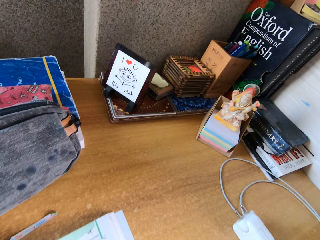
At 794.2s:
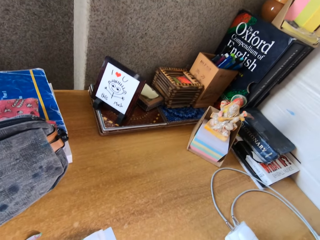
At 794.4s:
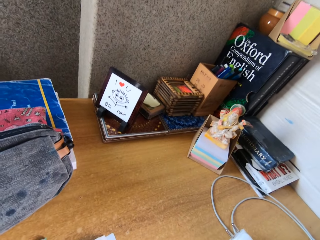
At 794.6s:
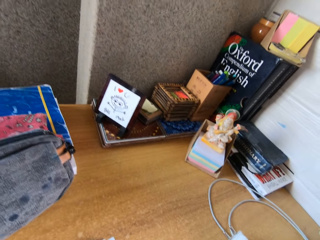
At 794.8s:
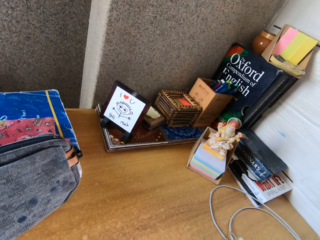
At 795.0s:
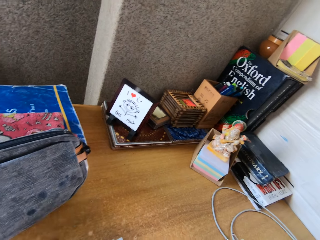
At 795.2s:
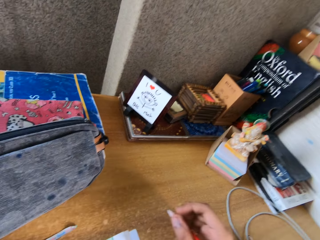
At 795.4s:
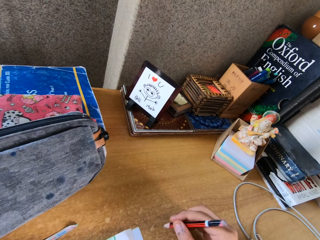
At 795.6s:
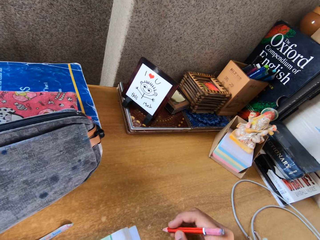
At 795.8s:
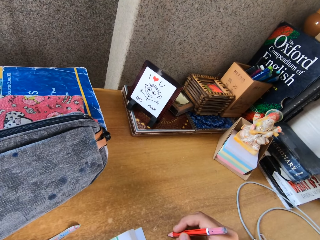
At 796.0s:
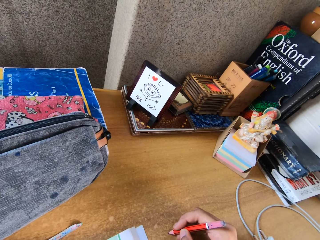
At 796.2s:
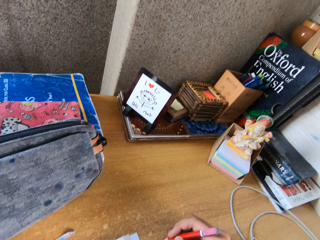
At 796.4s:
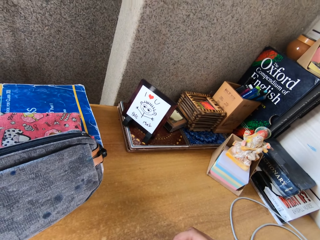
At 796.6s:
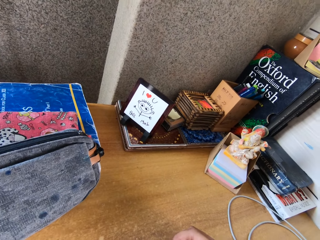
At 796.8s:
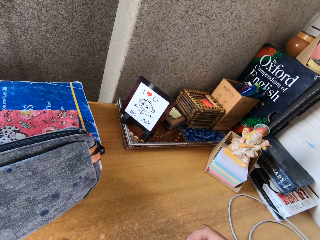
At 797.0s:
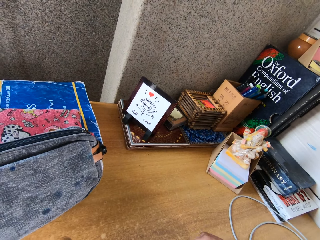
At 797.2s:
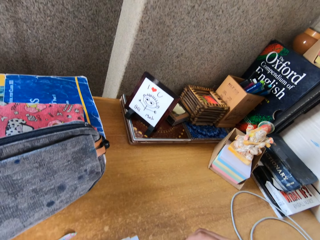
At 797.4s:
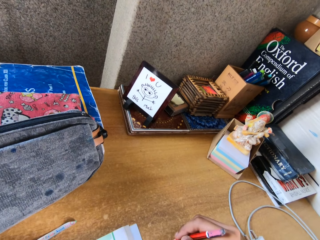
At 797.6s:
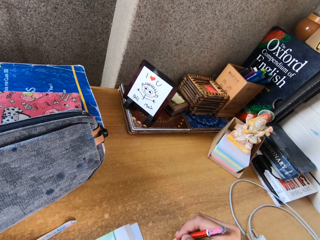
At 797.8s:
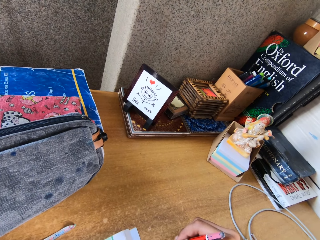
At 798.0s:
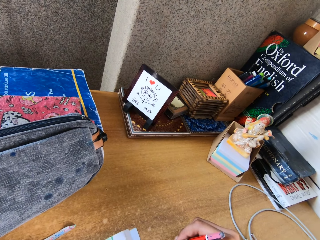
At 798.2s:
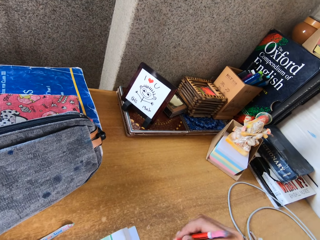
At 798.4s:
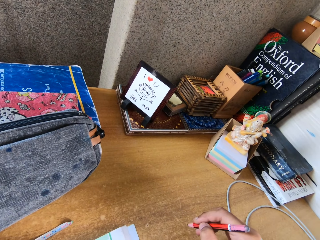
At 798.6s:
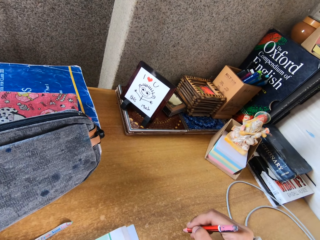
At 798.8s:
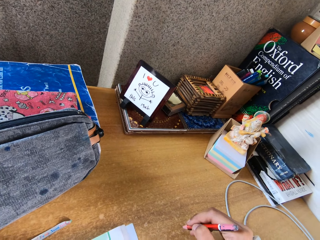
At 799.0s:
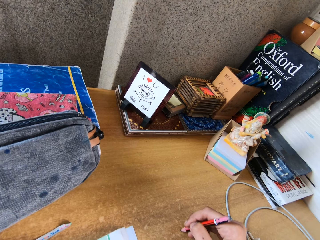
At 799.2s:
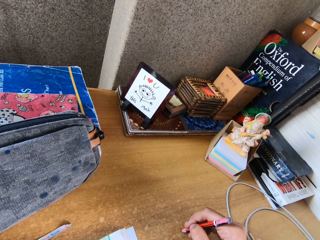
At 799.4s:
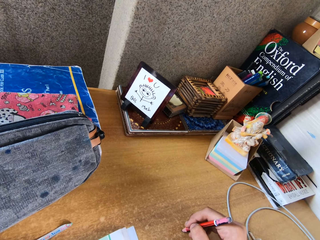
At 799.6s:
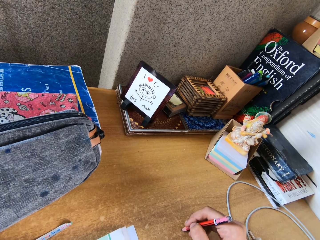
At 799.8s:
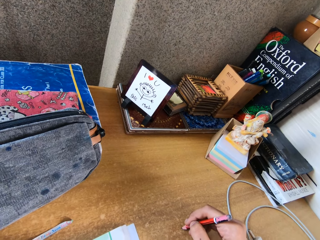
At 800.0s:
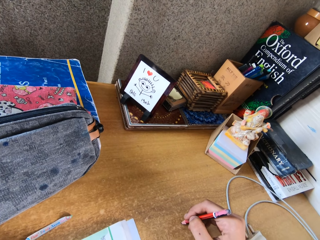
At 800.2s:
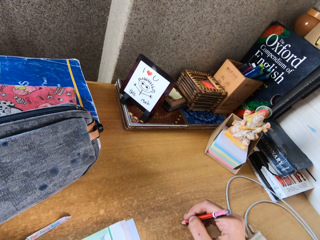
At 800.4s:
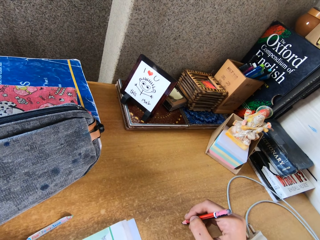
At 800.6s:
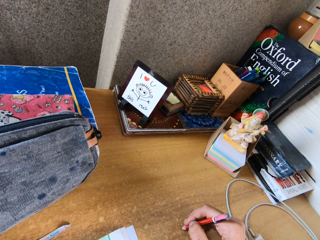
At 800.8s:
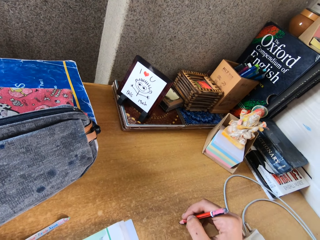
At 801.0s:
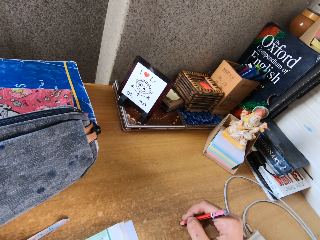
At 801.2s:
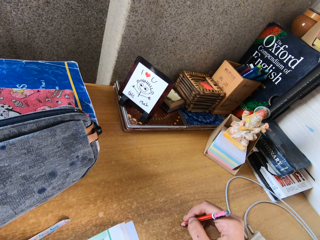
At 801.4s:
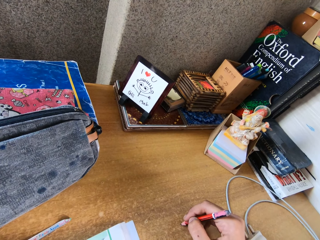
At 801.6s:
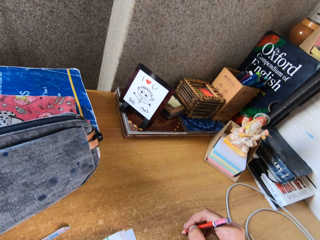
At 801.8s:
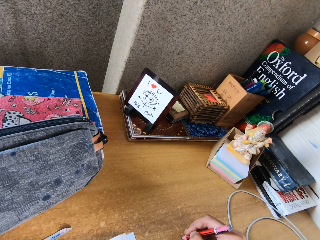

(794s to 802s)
The camera wearer converses with a woman. They tap the tip of the pencil on the table.

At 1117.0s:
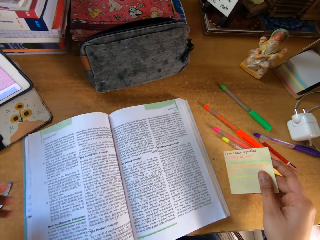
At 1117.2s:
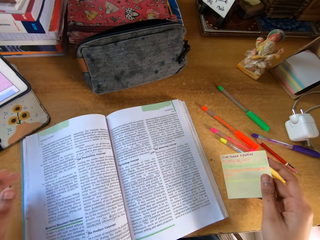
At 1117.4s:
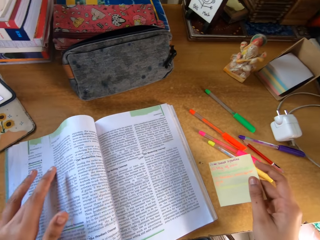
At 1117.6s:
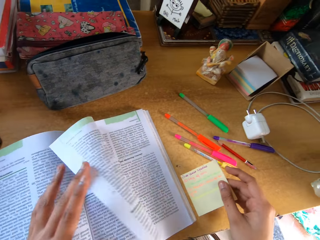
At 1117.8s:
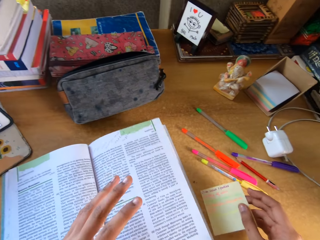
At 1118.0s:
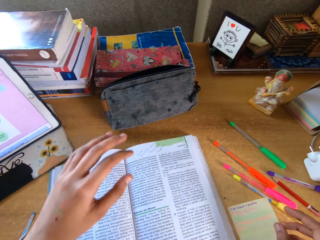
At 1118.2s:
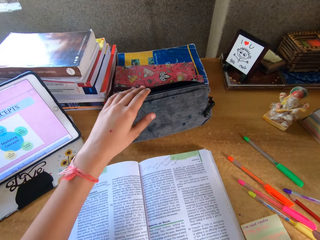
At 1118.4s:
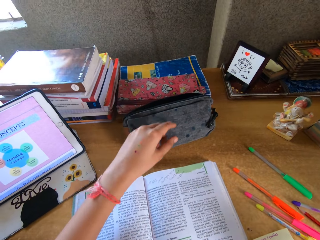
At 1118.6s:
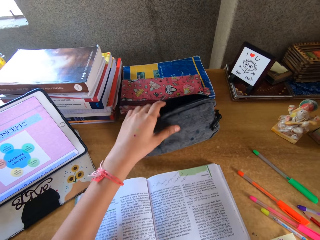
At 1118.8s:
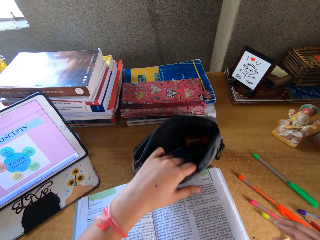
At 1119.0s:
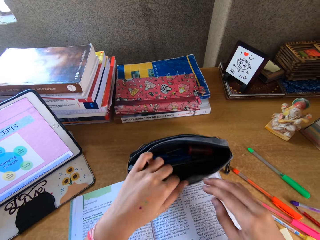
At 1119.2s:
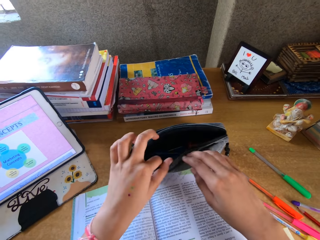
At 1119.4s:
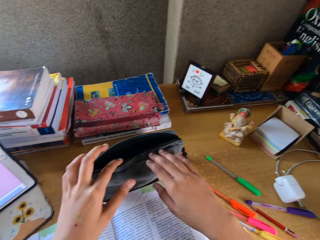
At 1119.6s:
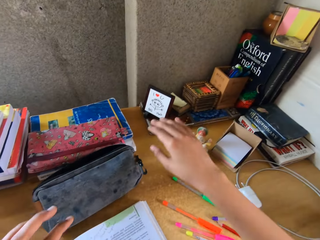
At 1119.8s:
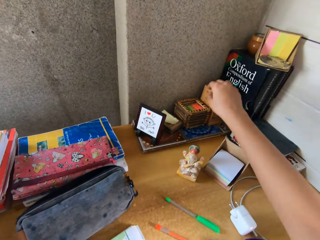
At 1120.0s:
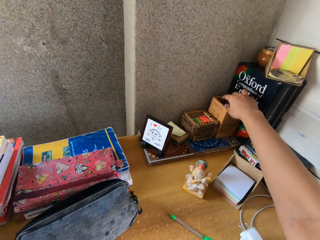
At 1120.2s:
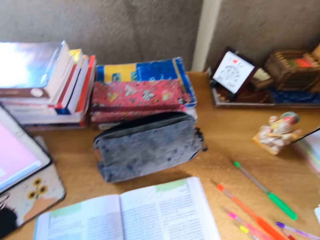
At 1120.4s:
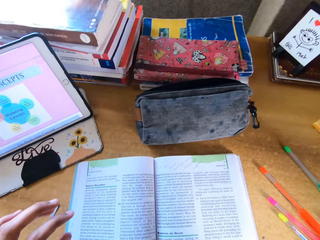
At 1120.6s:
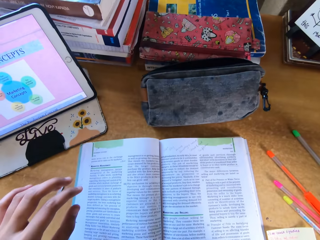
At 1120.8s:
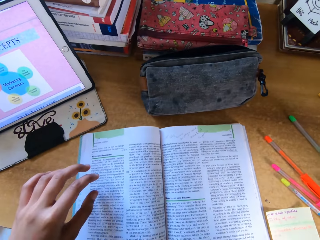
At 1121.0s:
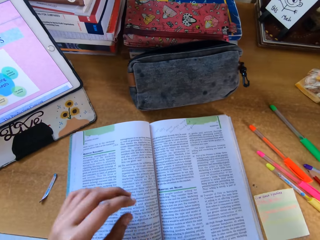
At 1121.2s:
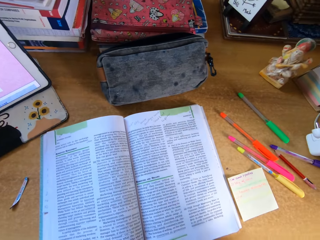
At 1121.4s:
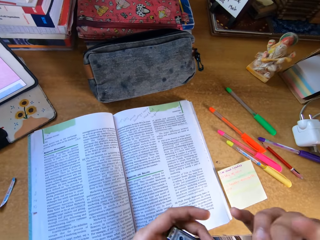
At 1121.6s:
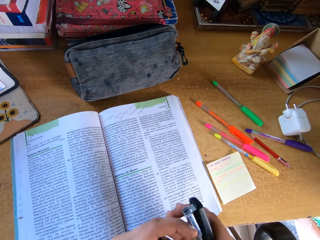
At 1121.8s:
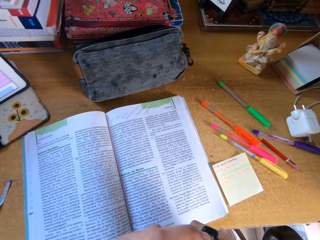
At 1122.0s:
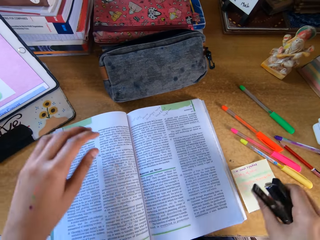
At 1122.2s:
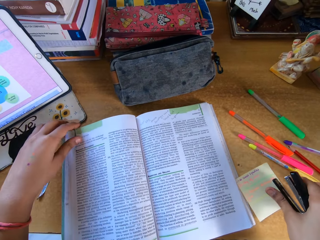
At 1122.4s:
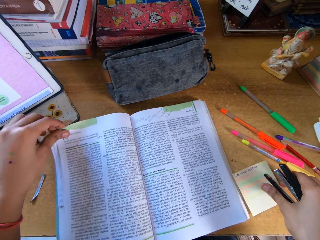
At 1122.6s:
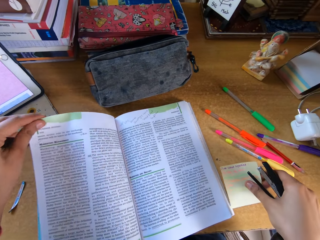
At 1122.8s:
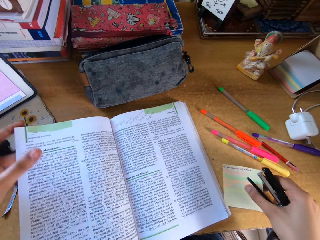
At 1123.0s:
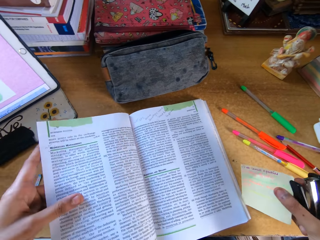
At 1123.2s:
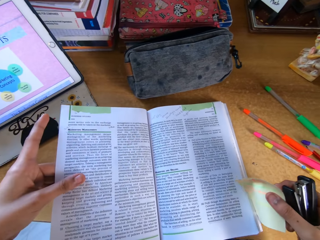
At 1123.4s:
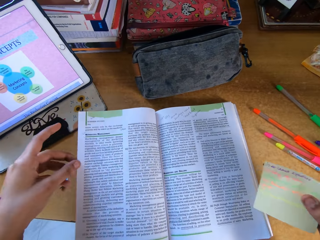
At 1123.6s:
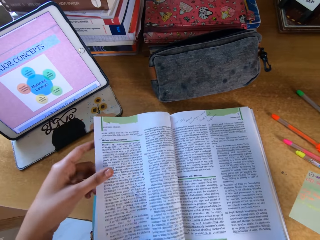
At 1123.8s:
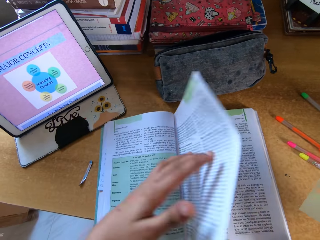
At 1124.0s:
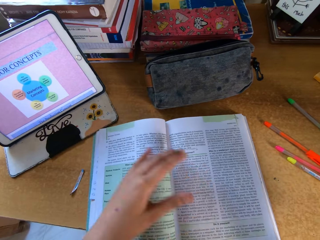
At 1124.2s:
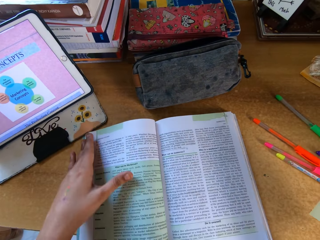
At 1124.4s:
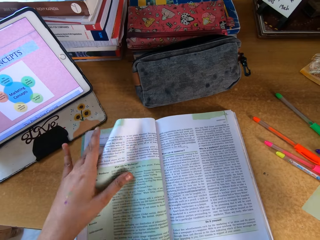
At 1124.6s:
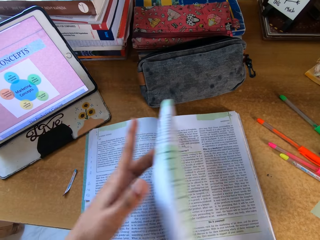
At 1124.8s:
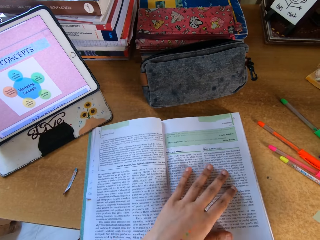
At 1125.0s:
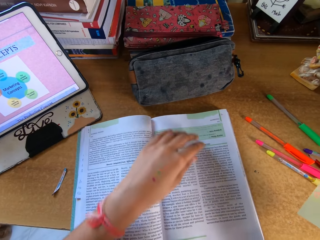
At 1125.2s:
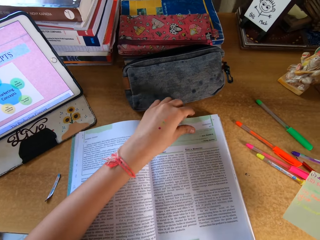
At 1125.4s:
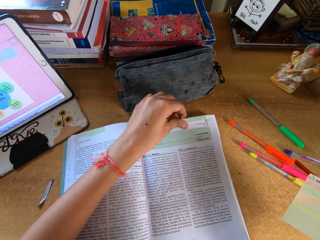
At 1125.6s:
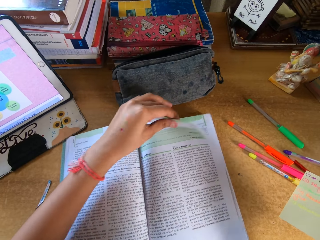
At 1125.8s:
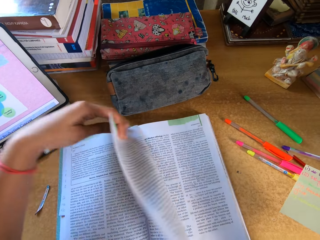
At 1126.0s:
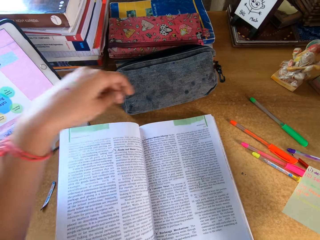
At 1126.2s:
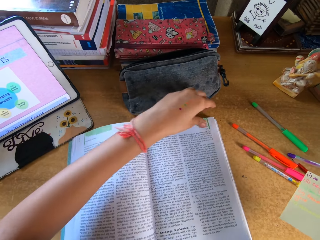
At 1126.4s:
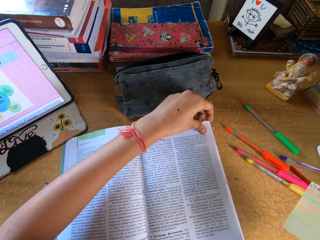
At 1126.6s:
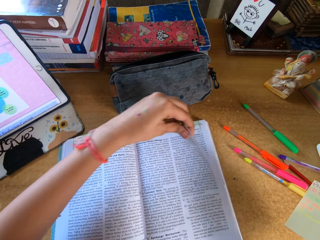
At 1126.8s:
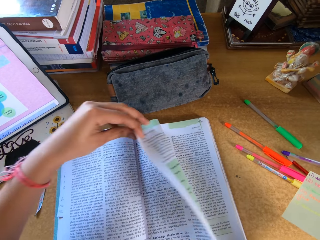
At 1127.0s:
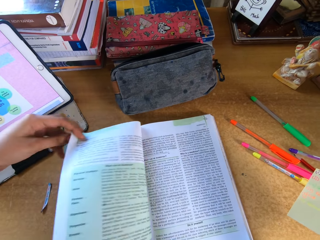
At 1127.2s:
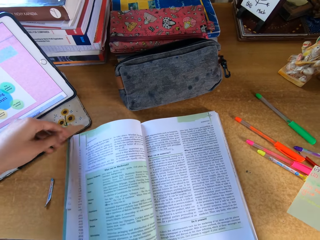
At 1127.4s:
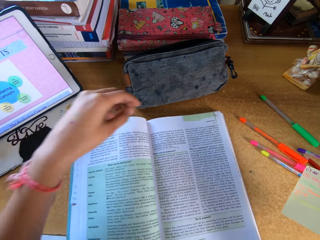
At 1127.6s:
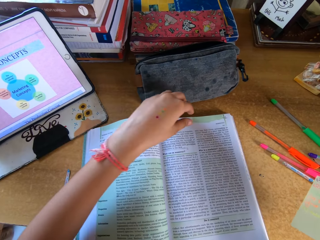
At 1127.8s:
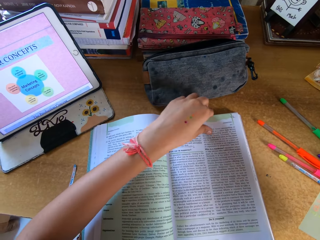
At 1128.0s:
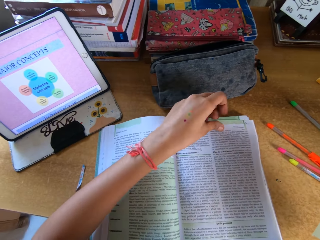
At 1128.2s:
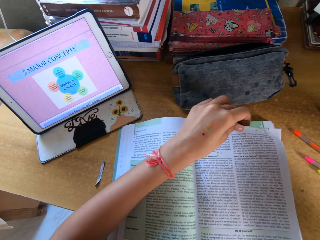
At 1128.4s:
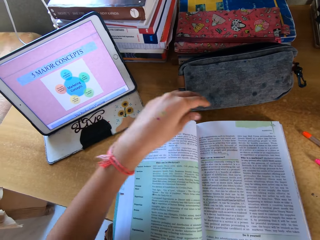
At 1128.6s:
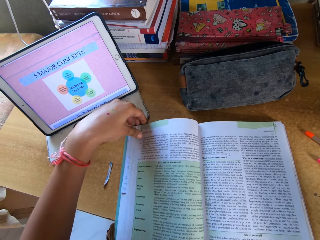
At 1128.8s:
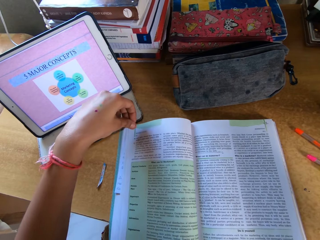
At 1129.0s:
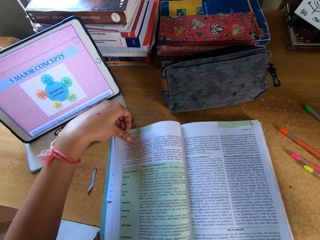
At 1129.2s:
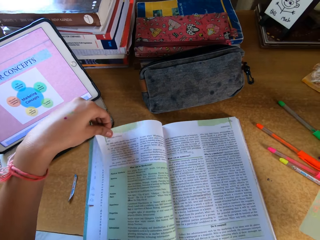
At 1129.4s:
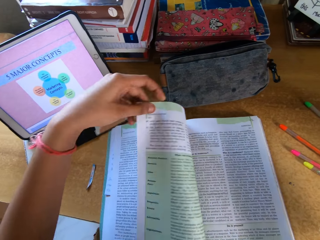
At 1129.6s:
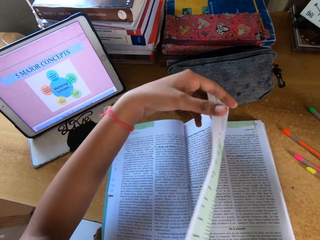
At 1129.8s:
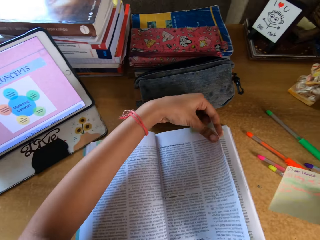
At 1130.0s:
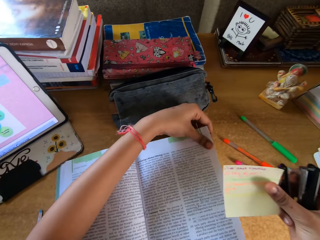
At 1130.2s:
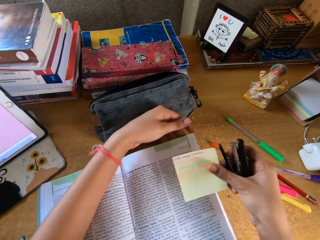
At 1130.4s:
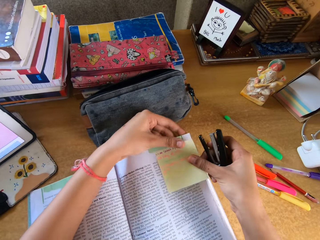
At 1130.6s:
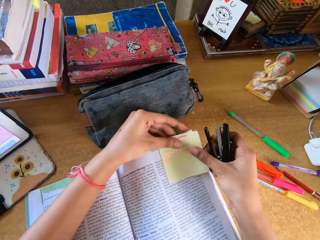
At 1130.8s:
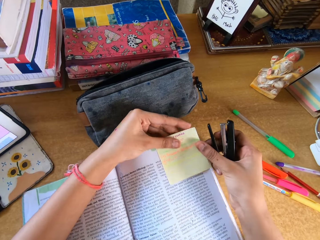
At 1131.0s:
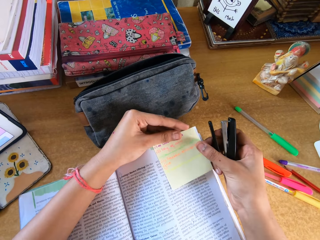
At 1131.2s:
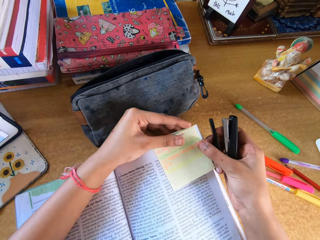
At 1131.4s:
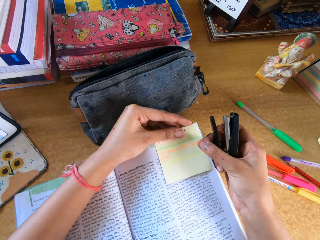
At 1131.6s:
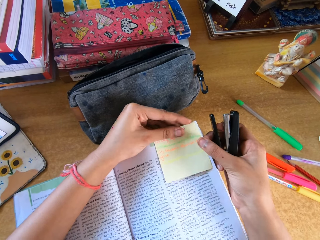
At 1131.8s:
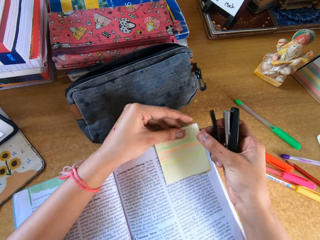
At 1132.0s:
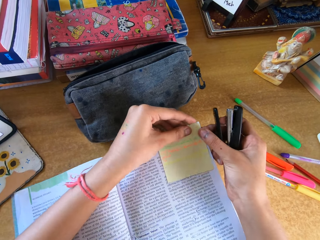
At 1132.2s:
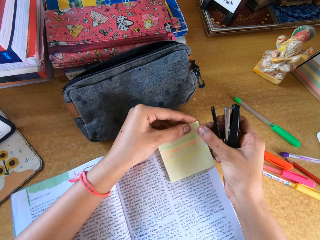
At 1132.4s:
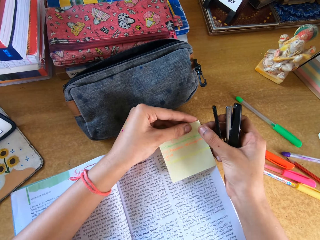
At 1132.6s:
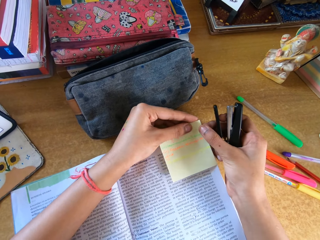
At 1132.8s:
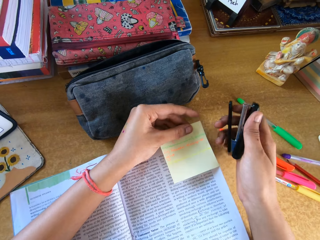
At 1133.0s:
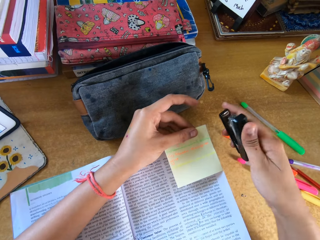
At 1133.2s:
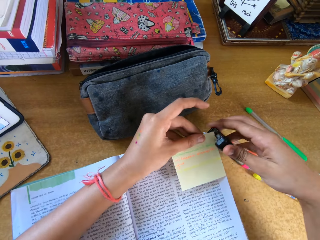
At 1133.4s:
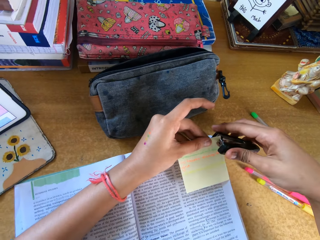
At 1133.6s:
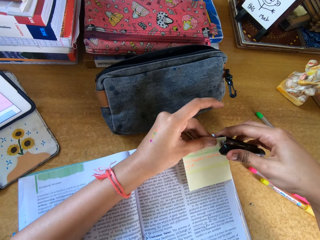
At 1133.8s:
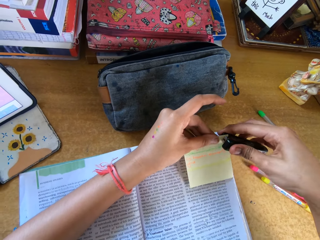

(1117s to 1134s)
The camera wearer picks up the stapler in the box. They pick up the paper on top of the table. They open the book on top of the table. They open the book. They put the paper in the book.
